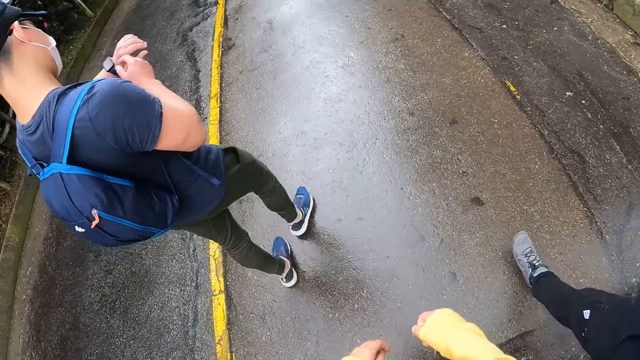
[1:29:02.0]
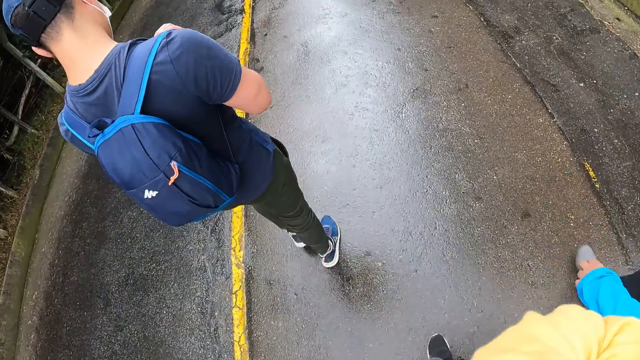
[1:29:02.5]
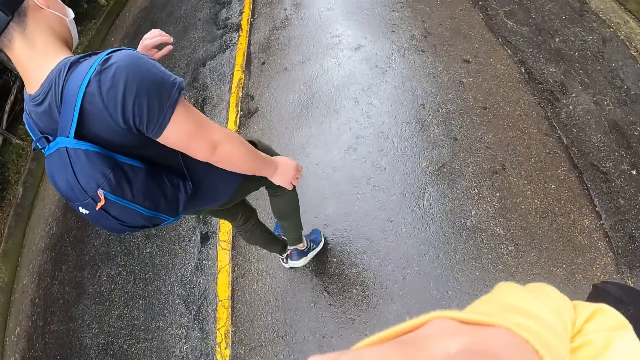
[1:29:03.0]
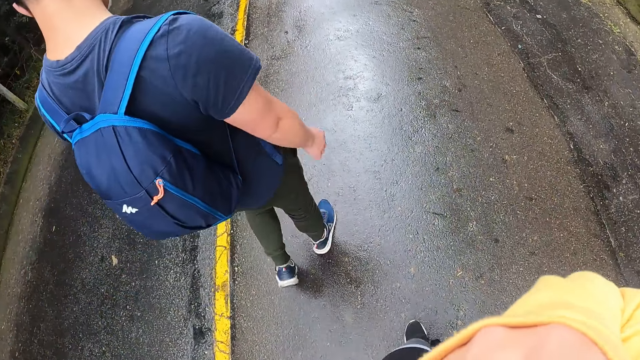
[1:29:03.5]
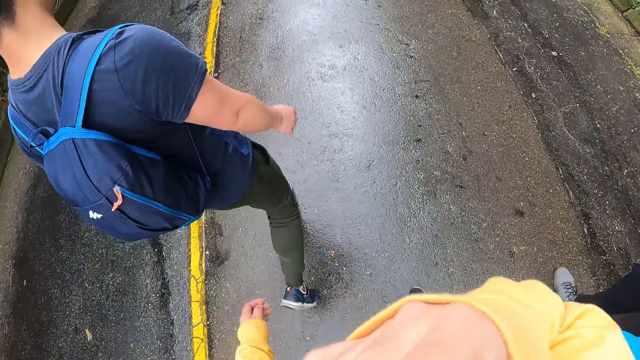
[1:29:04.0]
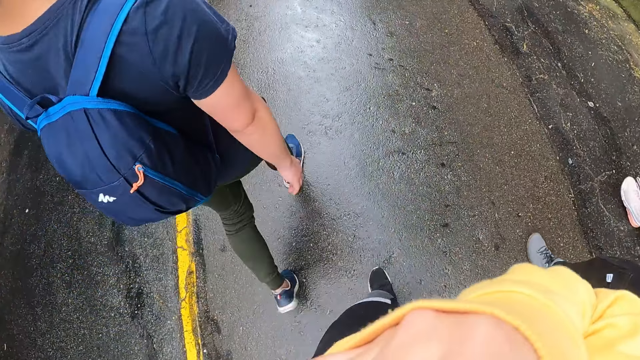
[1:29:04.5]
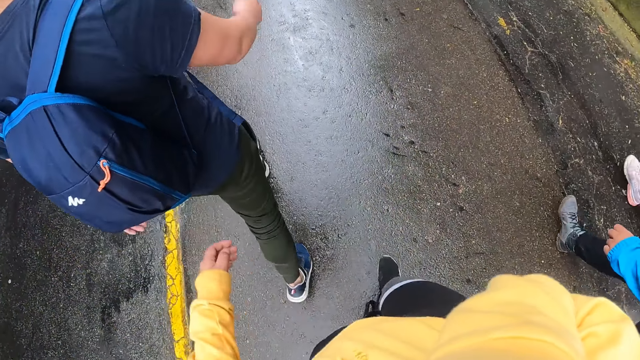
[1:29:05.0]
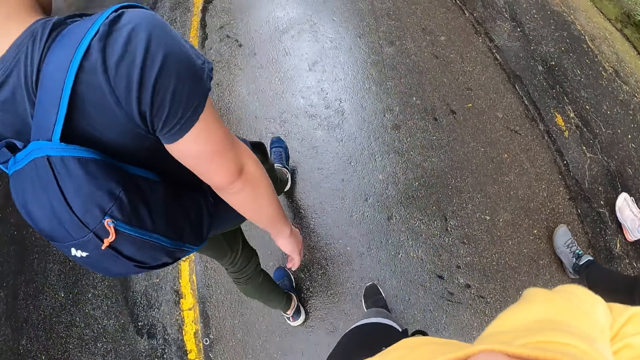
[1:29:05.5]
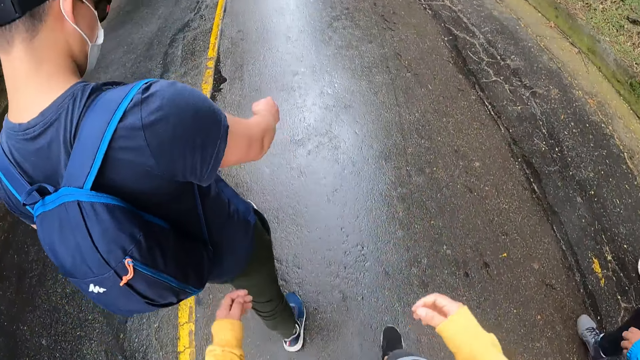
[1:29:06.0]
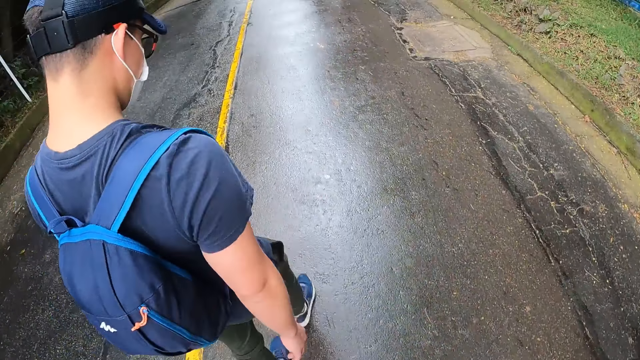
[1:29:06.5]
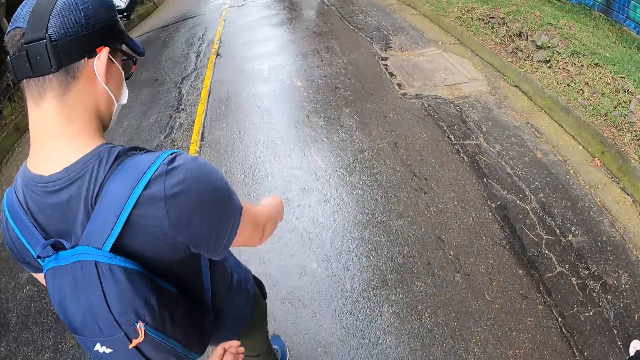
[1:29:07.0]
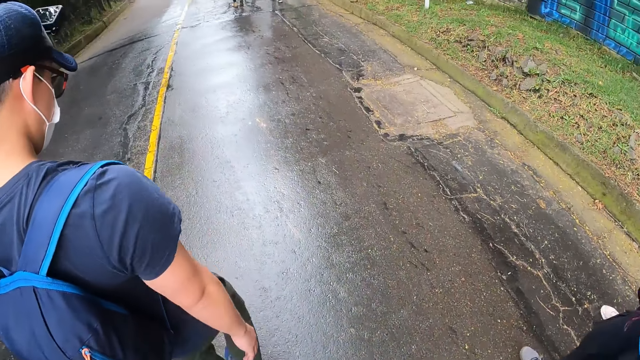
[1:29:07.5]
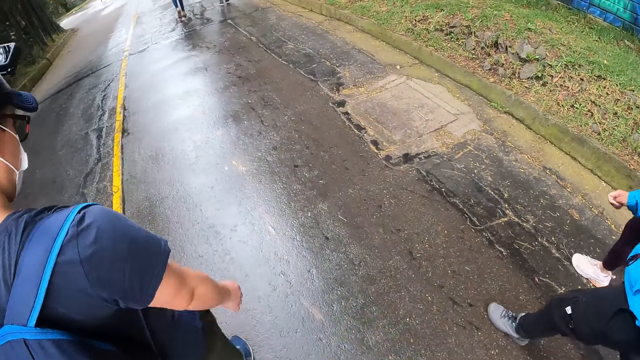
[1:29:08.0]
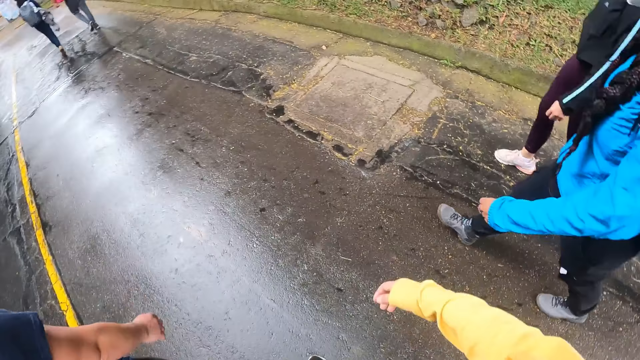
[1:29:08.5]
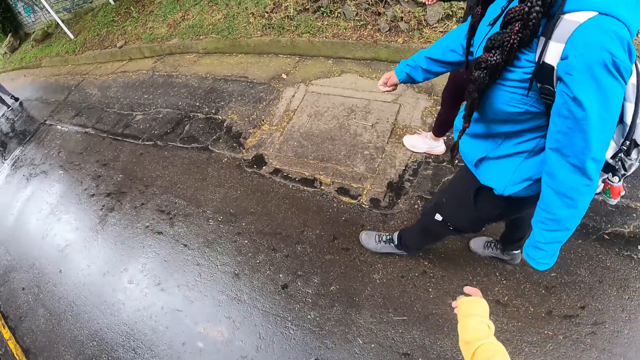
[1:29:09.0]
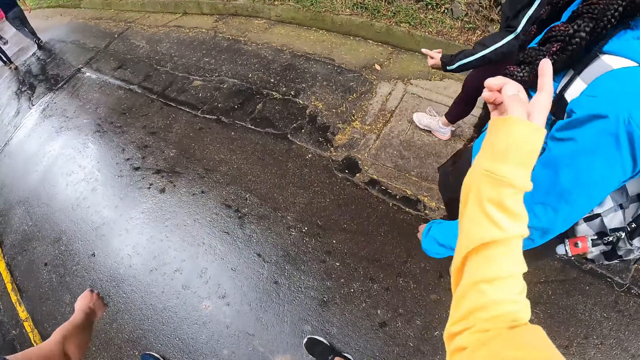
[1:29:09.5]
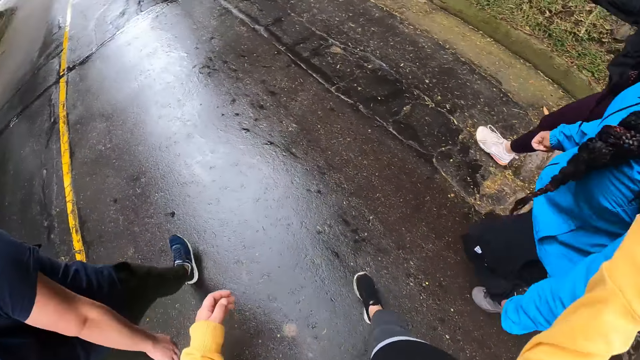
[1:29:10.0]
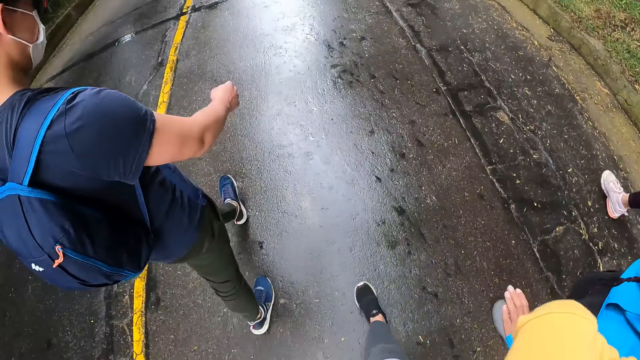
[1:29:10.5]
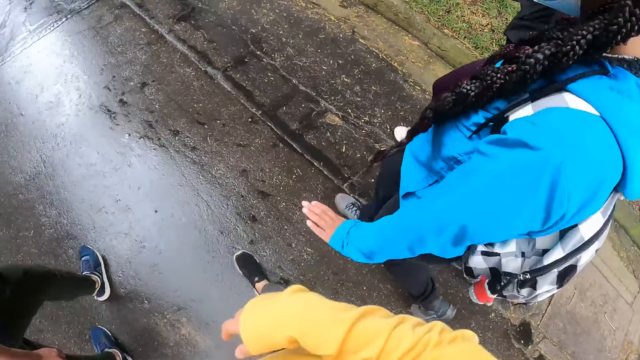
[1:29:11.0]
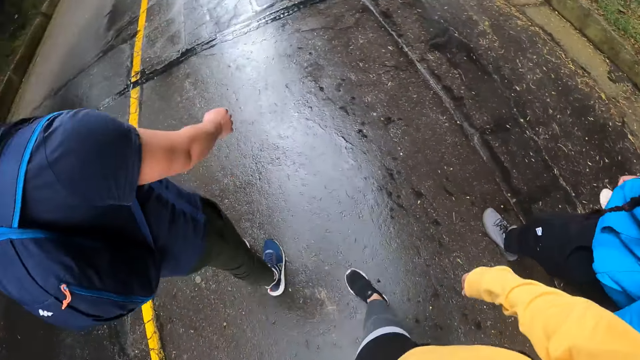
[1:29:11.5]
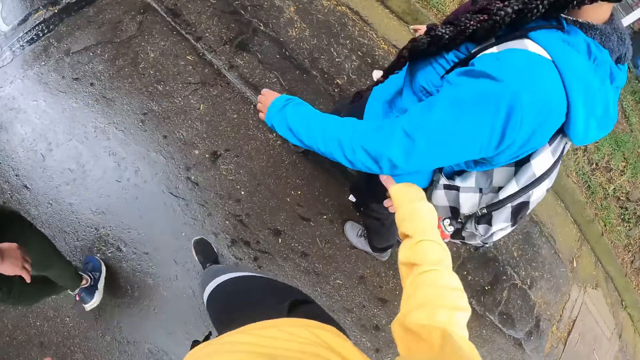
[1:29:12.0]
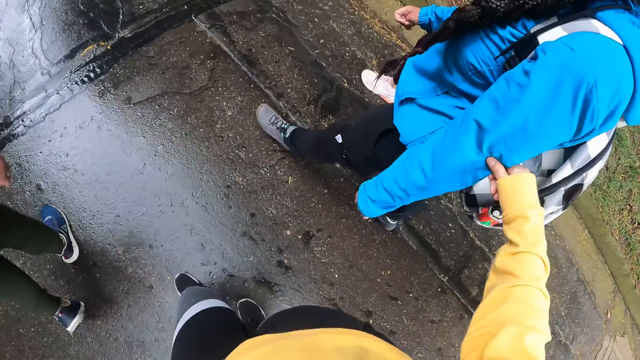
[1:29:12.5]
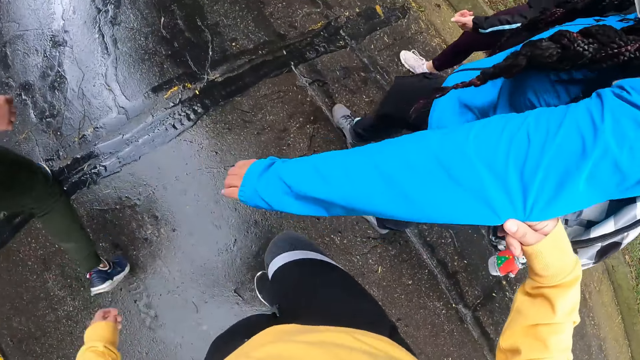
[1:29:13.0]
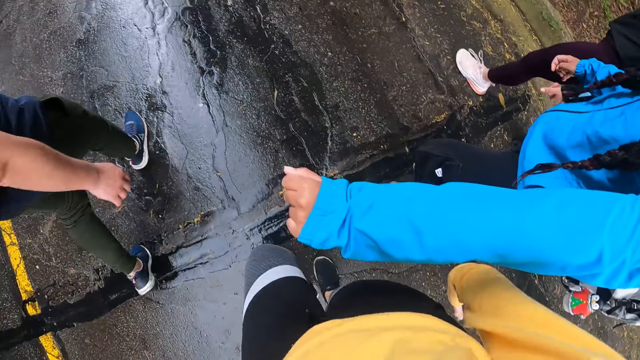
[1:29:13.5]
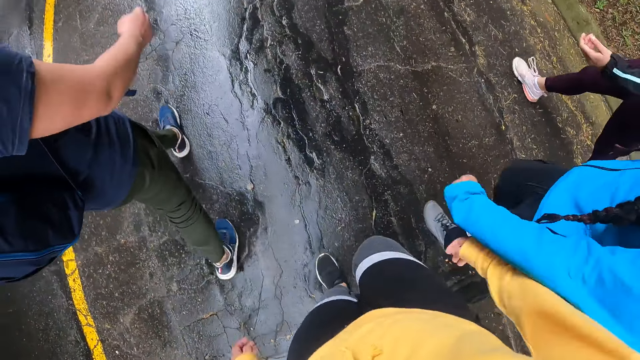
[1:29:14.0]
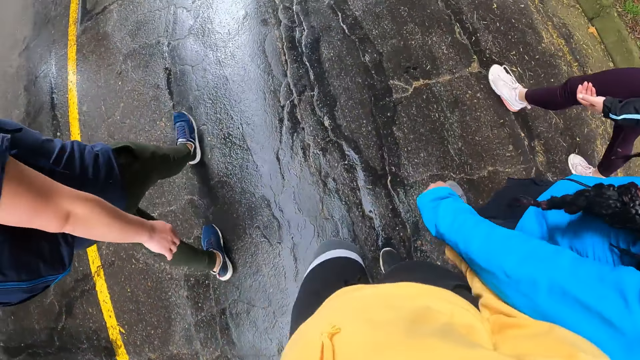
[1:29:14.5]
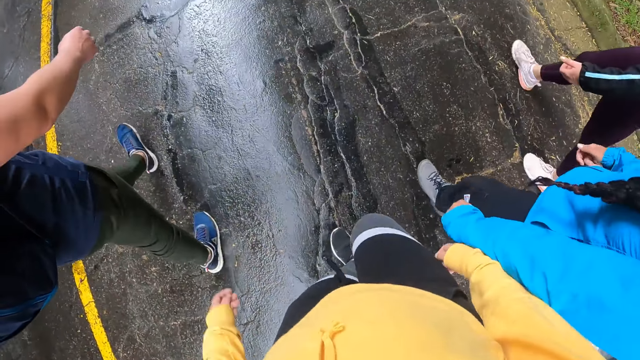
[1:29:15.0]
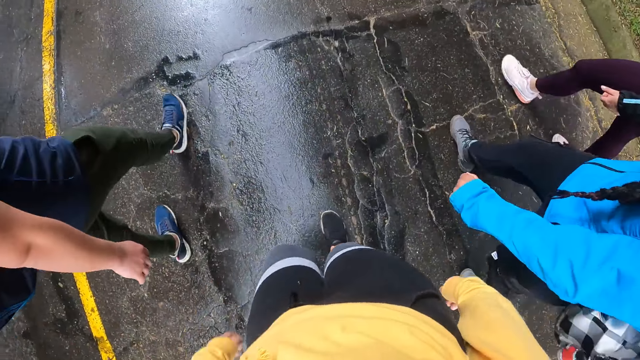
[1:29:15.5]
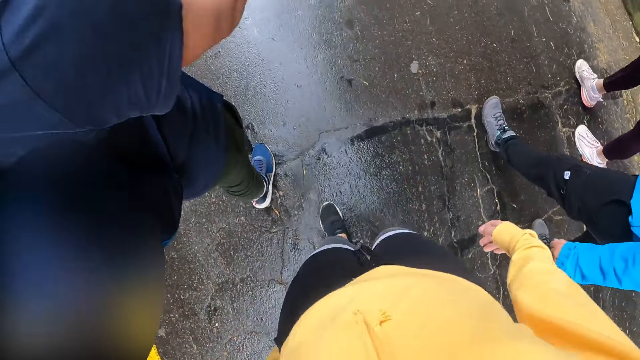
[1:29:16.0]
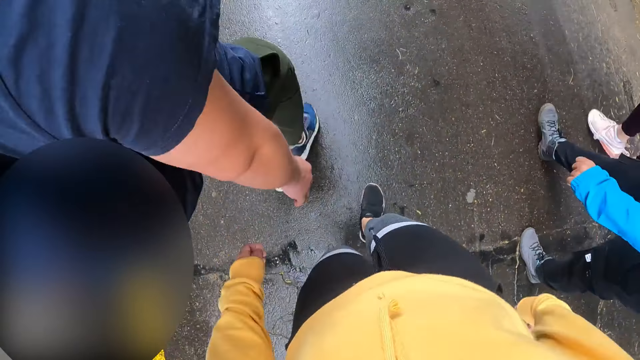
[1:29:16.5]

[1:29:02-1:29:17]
A man looks at a wristwatch in his left hand. The camera wearer puts her hand on her face. She walks on the road. She points a finger. She walks on the road. She pulls a woman's sweater with her right hand. She holds the woman's jacket. The woman stitches her hand. The camera wearer walks beside the woman.

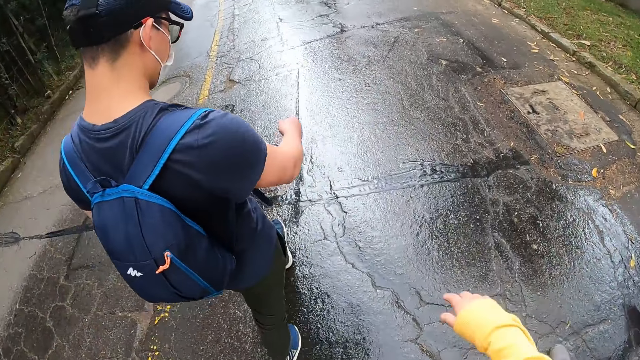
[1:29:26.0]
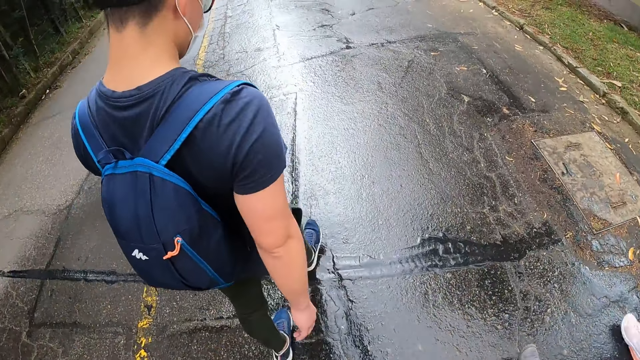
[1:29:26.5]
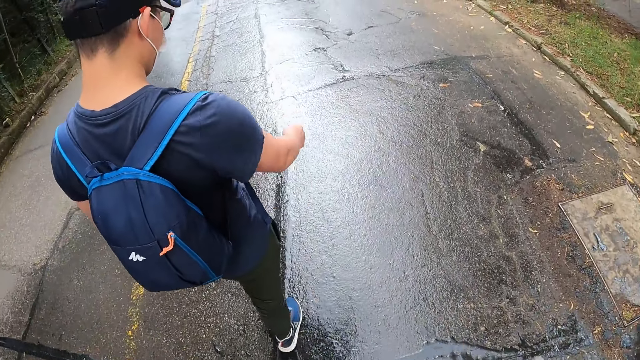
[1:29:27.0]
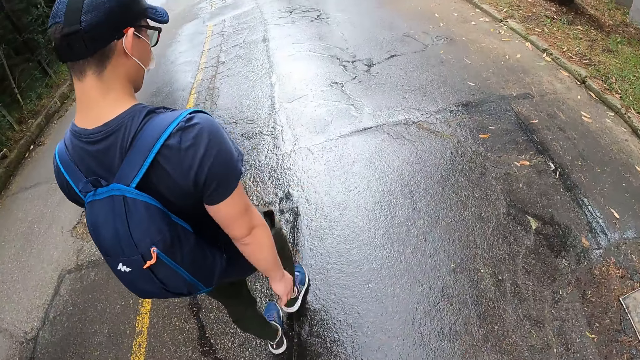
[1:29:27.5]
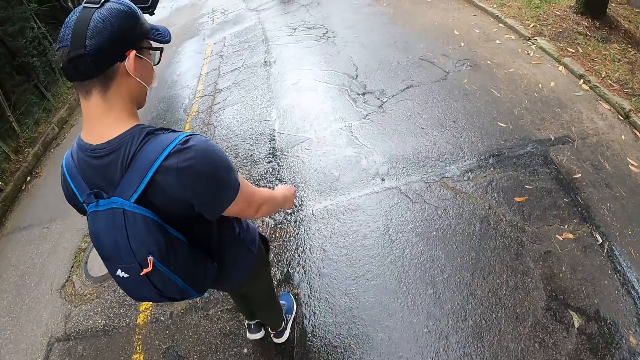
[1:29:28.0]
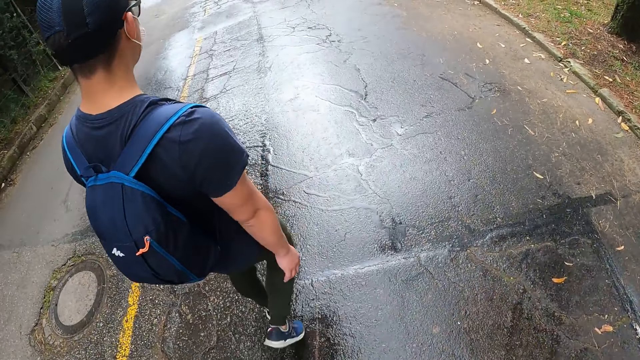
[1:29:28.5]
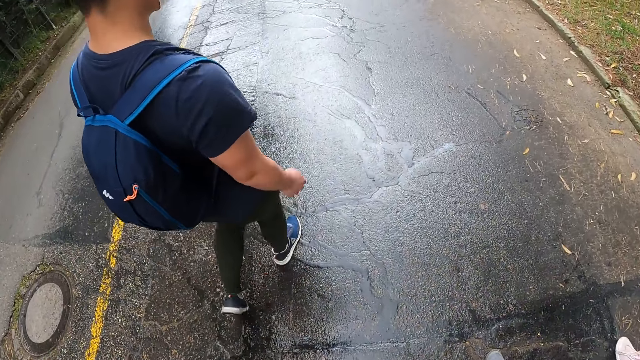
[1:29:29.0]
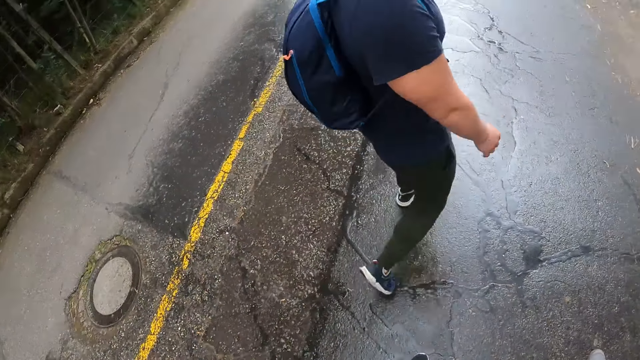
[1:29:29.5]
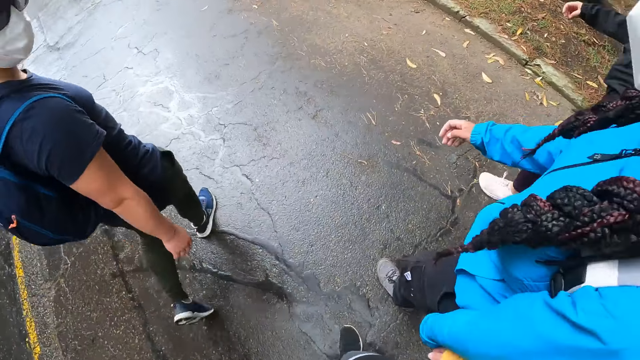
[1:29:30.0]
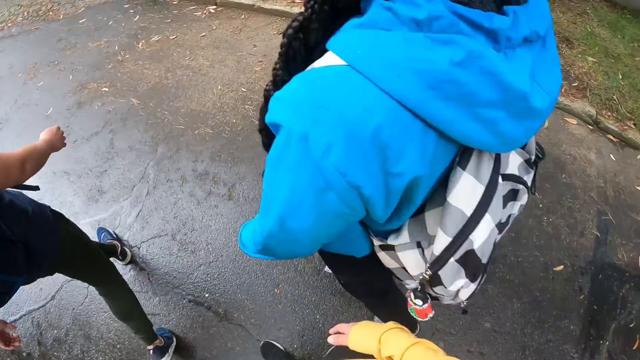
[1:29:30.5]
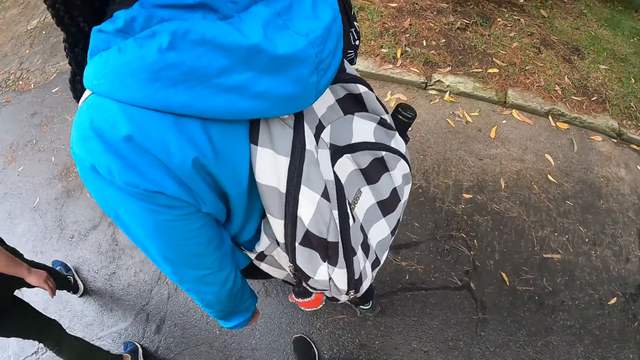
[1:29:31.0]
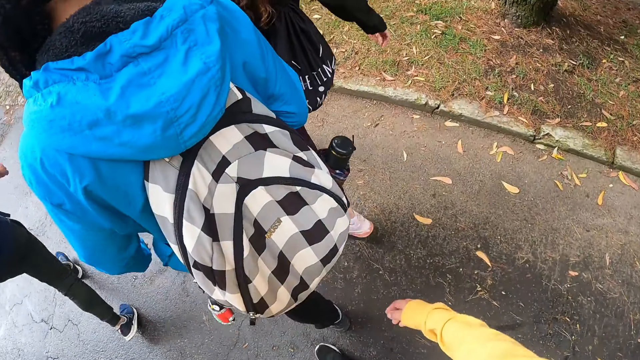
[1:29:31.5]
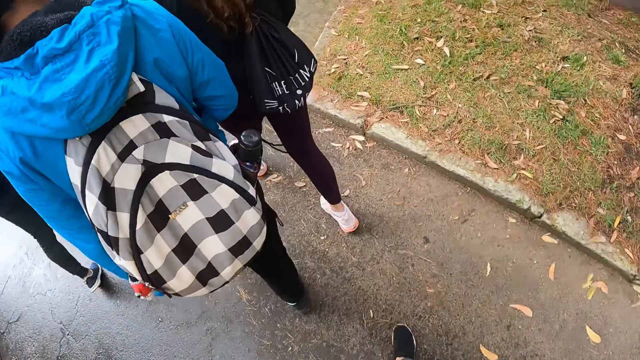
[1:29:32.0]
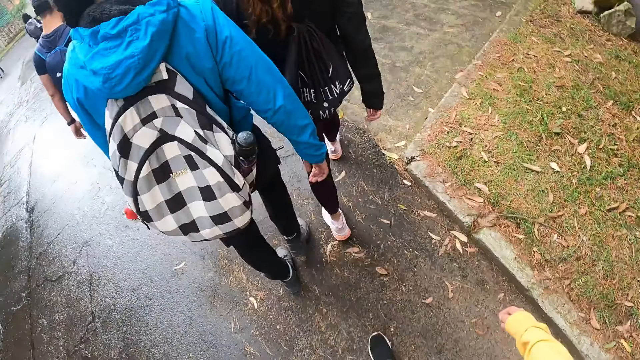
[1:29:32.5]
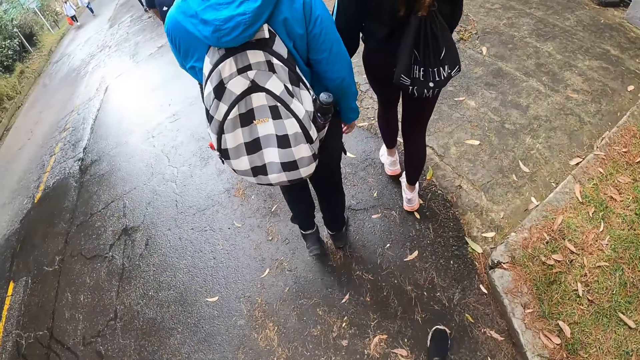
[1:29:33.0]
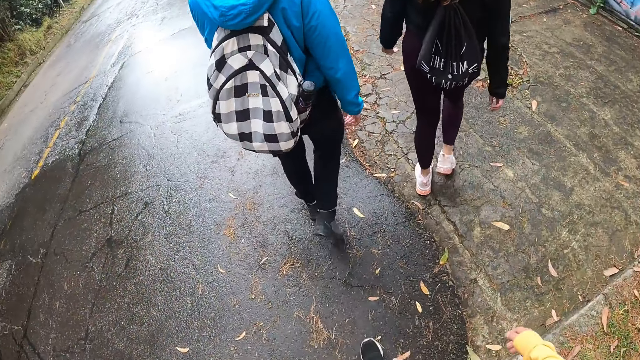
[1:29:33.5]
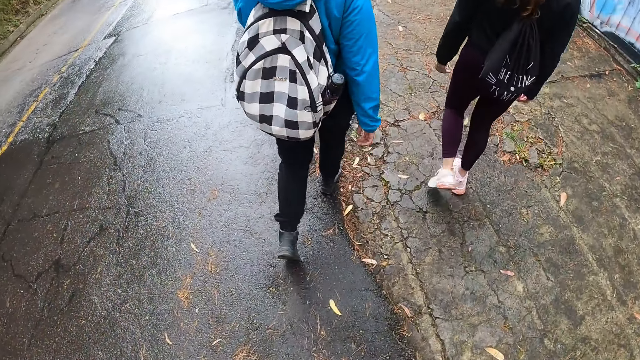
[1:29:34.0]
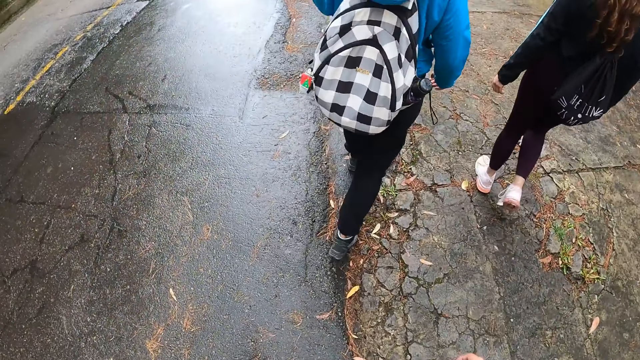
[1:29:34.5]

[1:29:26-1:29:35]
The camera wearer walks behind a person.
